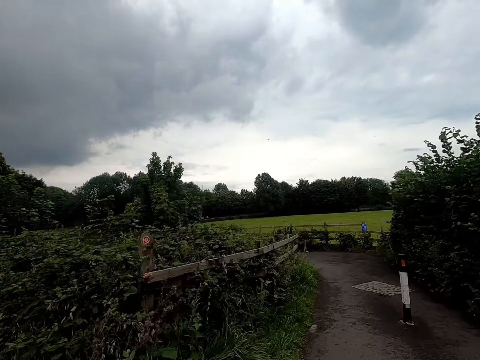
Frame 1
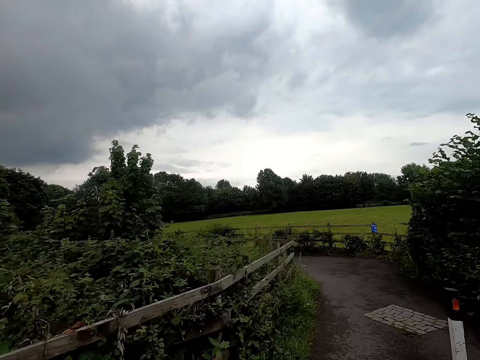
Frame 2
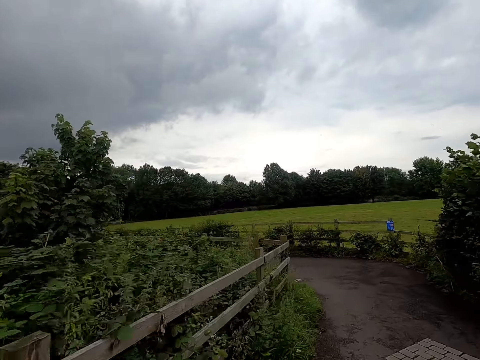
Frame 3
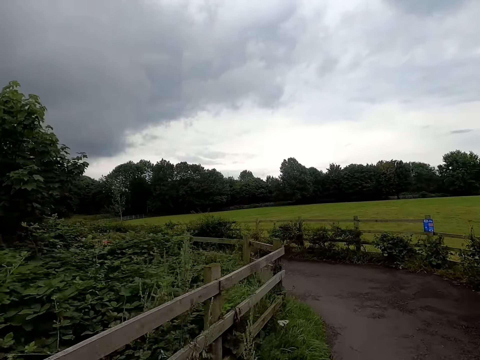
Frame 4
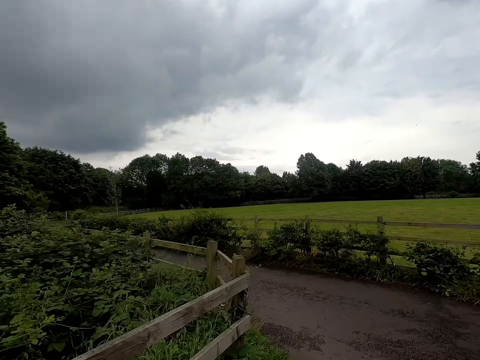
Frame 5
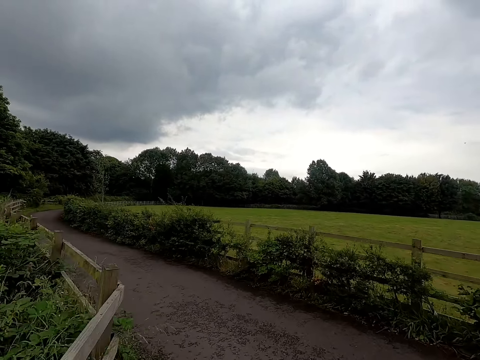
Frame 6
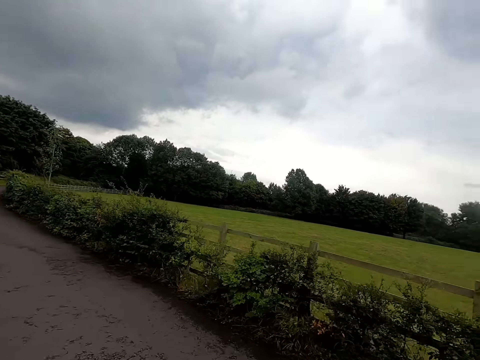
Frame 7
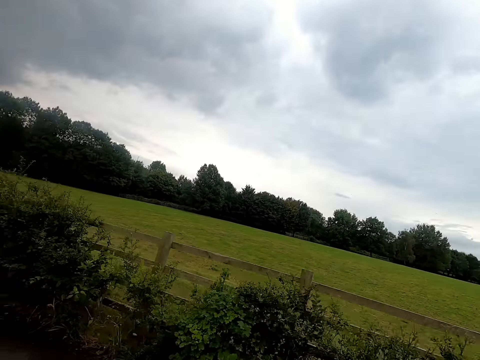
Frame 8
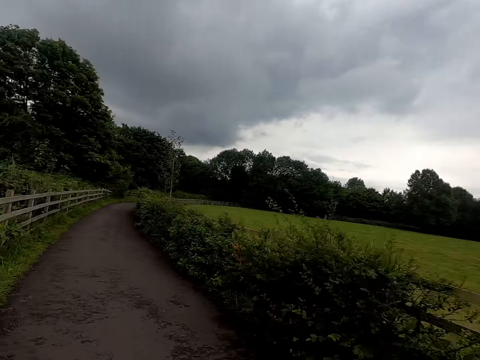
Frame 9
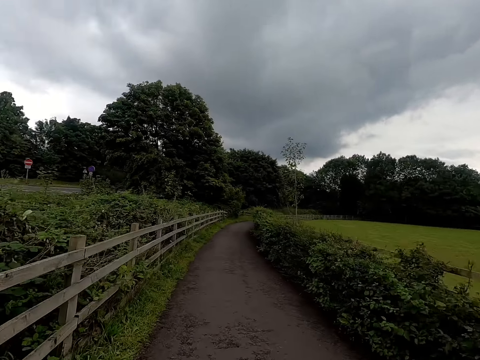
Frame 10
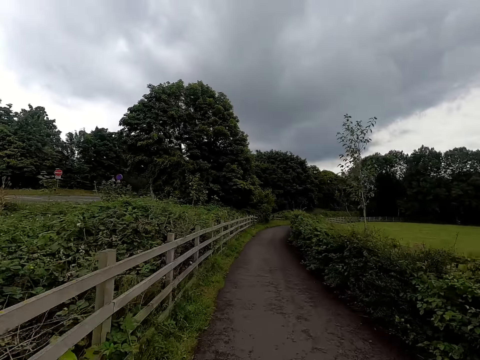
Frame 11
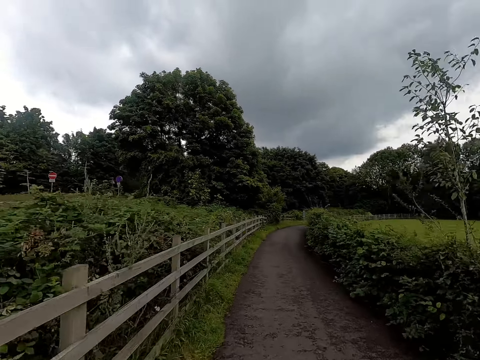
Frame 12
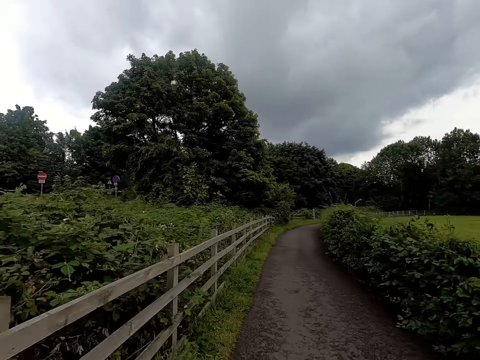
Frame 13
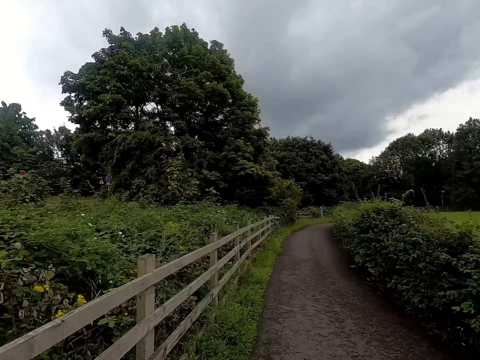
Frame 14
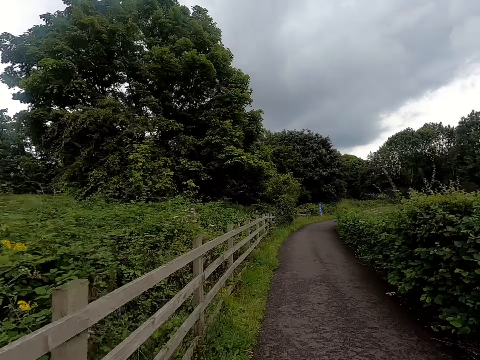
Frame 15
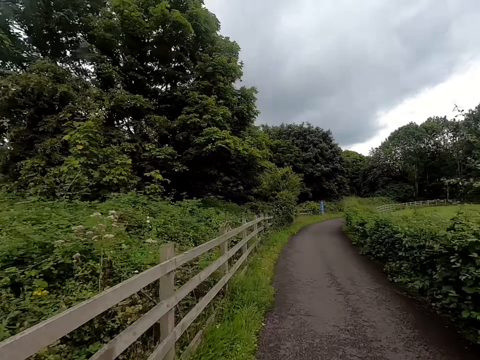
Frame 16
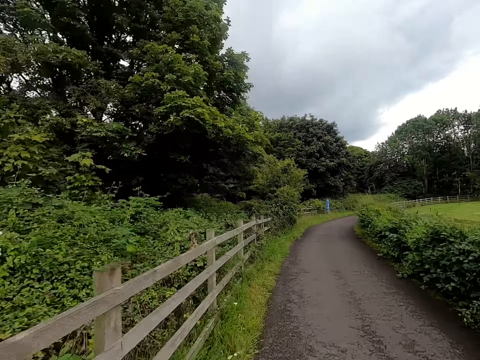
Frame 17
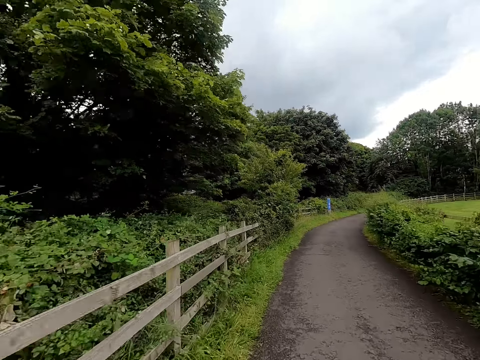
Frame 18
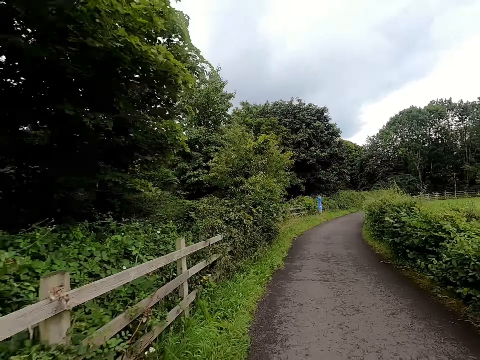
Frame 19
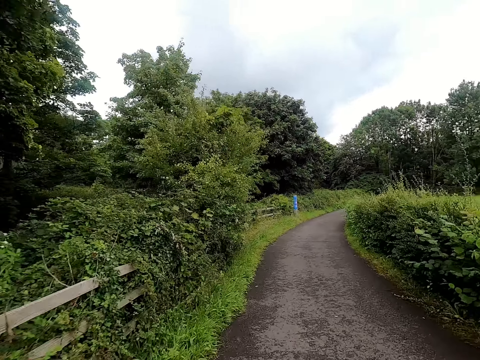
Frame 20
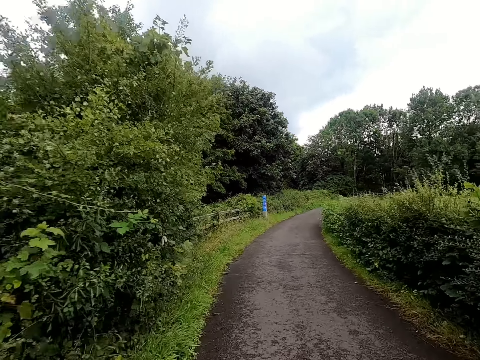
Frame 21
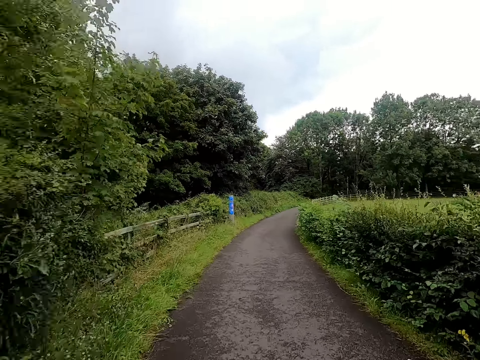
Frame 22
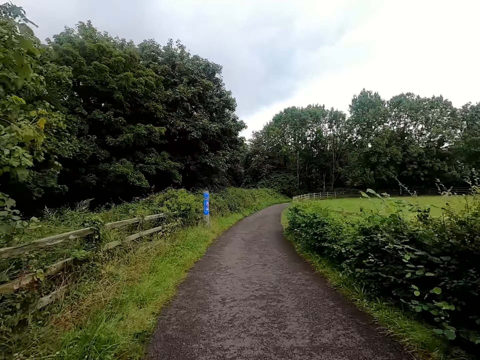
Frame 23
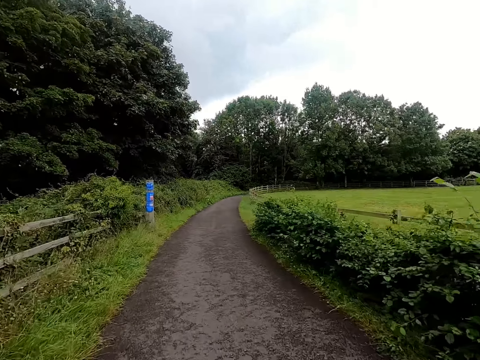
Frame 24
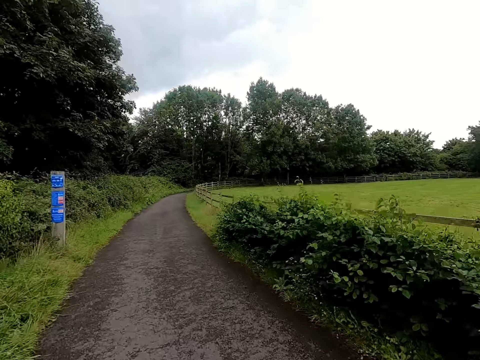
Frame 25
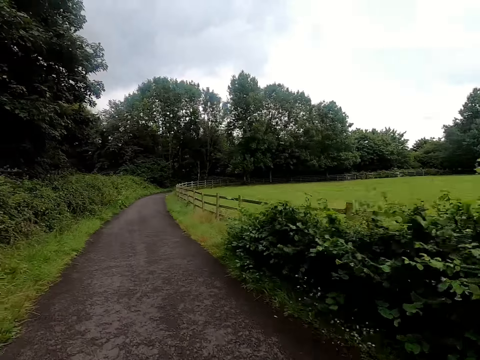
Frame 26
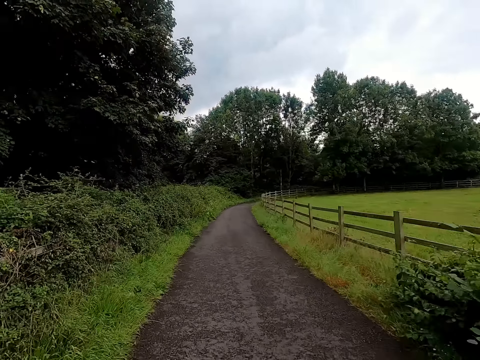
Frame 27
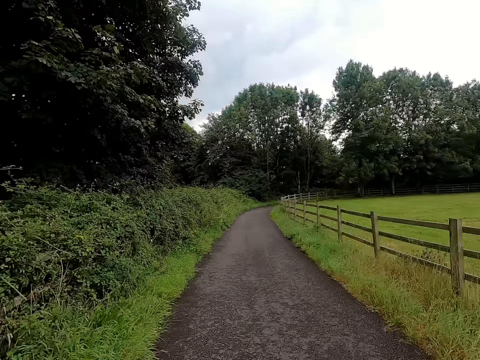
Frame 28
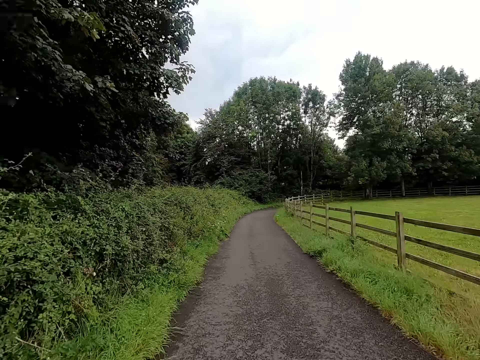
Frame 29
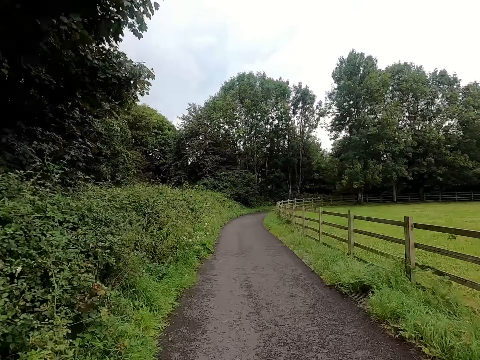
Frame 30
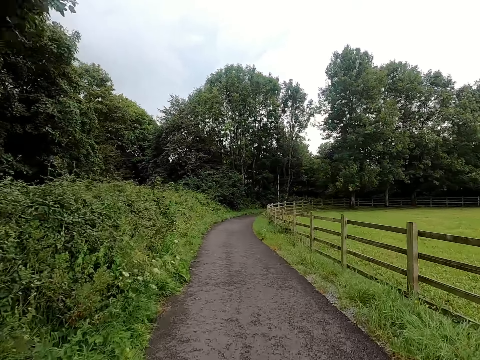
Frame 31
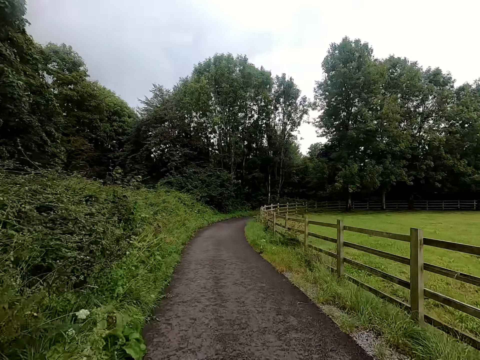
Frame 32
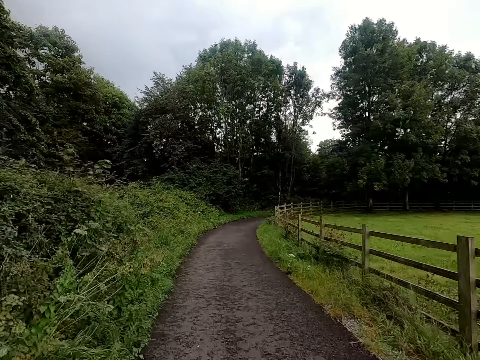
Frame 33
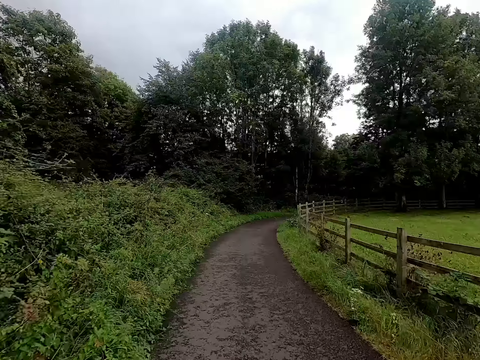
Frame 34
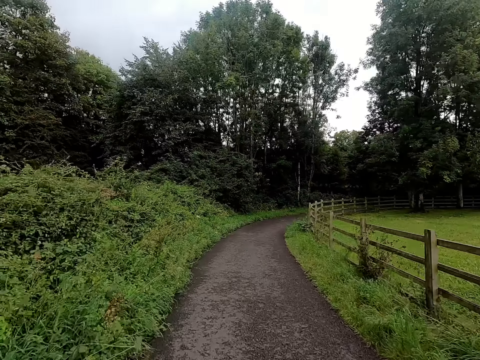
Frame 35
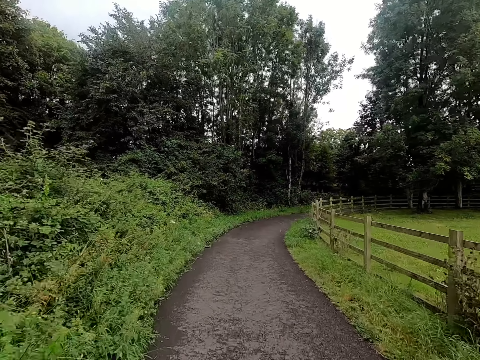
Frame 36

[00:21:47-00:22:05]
The camera wearer cycles along the park. They interact with the woman along the park.

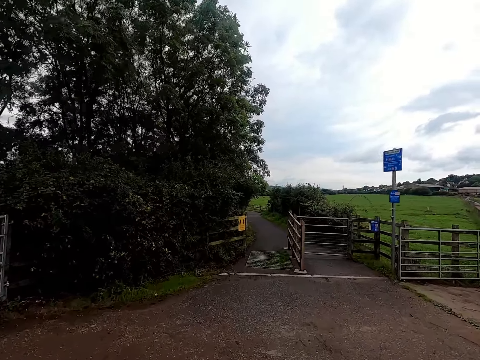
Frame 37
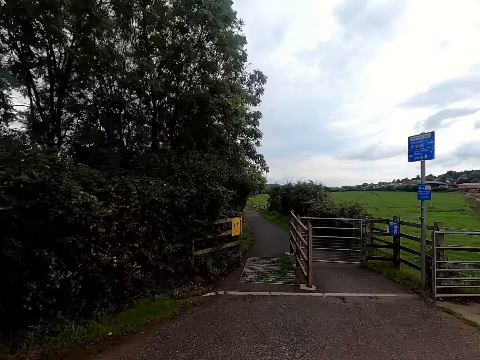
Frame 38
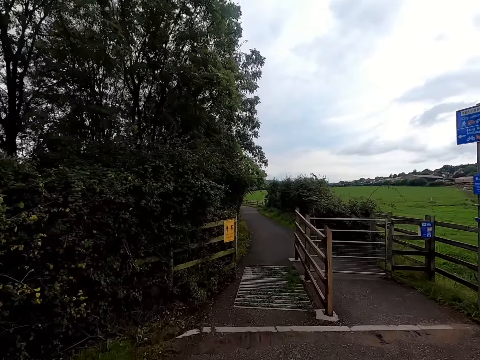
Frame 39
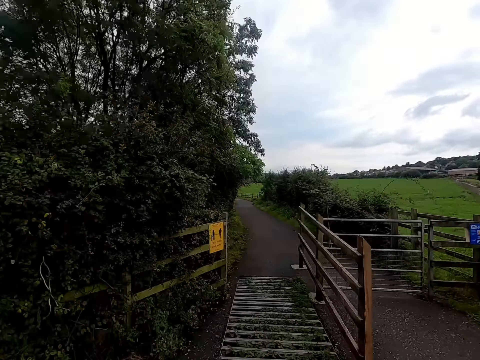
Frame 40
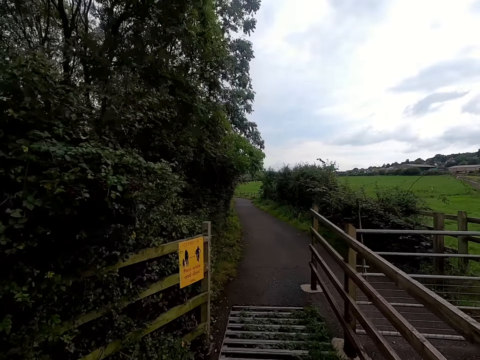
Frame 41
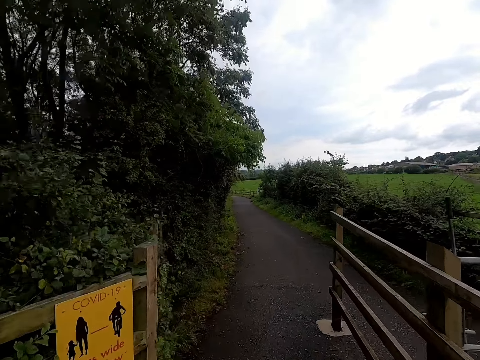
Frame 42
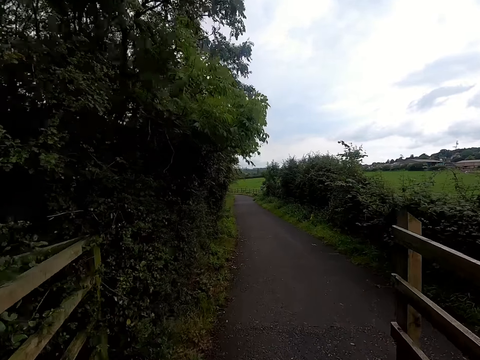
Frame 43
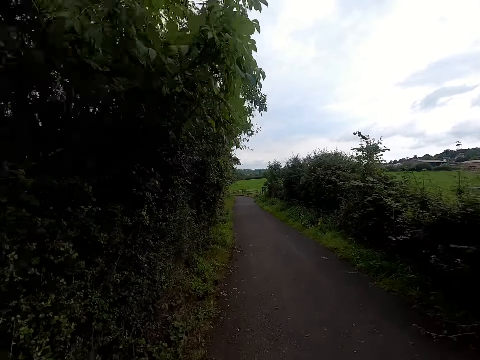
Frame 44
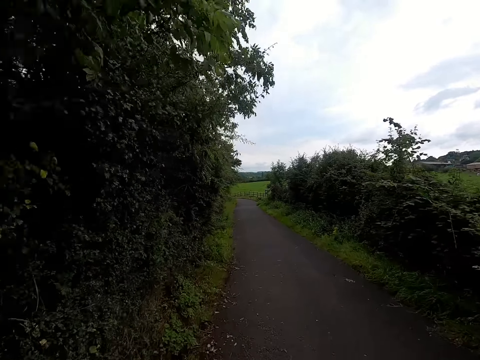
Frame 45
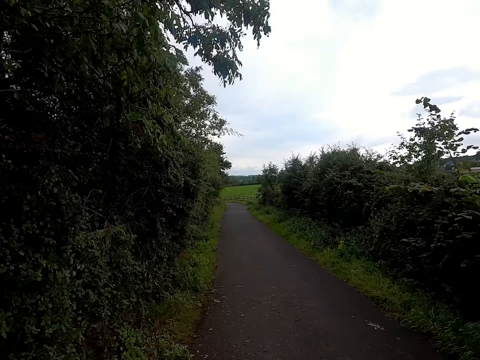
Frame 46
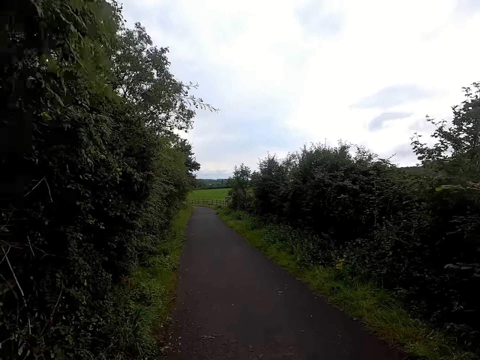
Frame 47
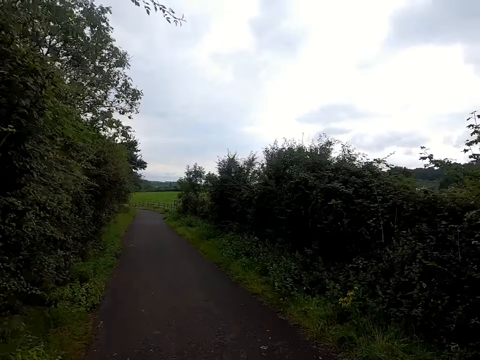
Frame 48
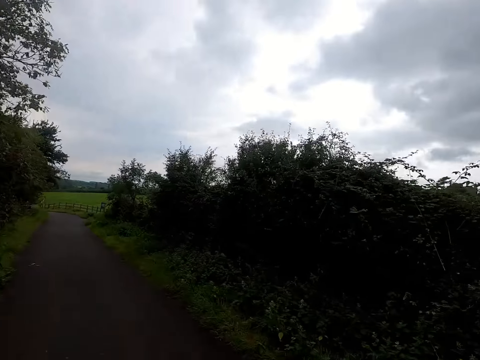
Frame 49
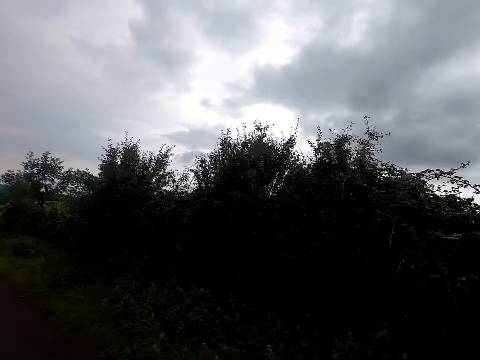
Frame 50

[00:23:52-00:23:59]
The camera wearer rides the bicycle past a wooden railing.
